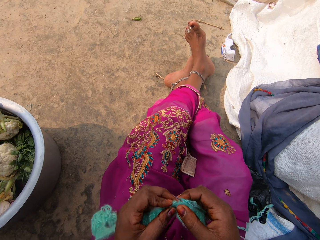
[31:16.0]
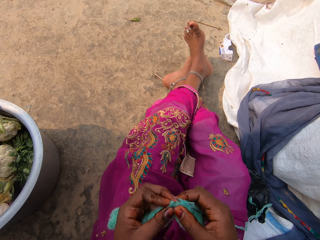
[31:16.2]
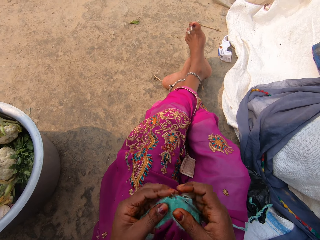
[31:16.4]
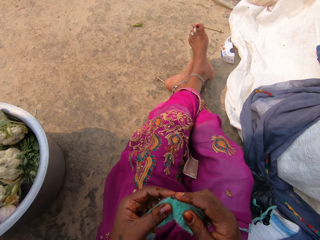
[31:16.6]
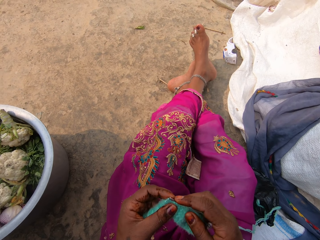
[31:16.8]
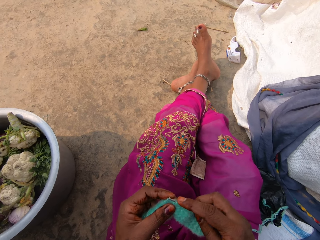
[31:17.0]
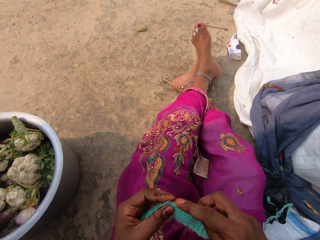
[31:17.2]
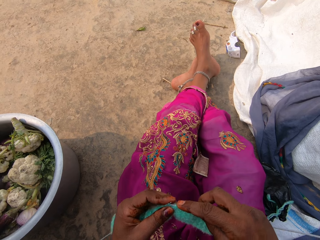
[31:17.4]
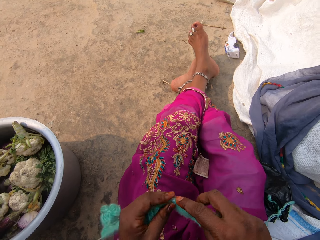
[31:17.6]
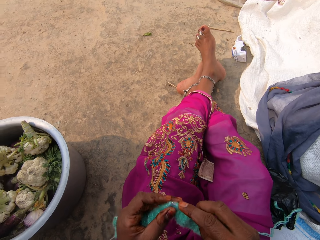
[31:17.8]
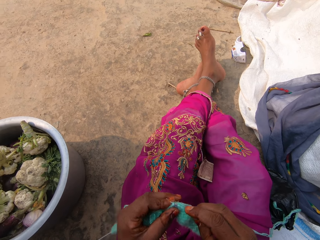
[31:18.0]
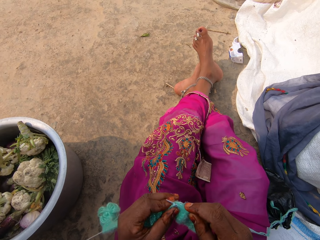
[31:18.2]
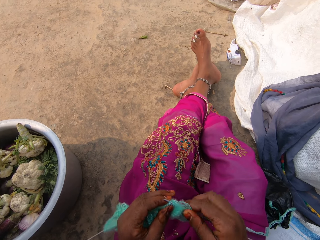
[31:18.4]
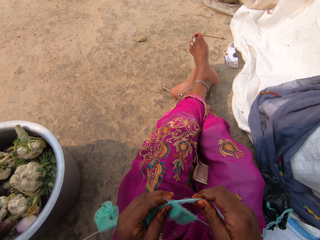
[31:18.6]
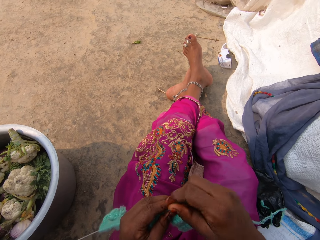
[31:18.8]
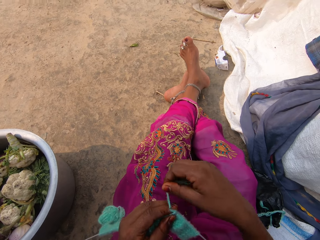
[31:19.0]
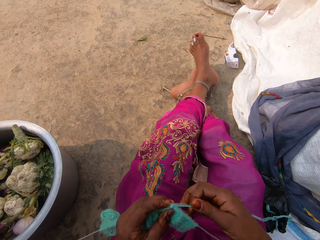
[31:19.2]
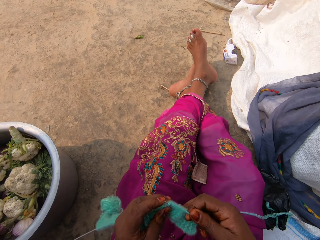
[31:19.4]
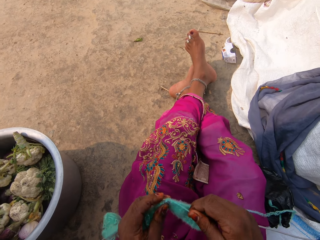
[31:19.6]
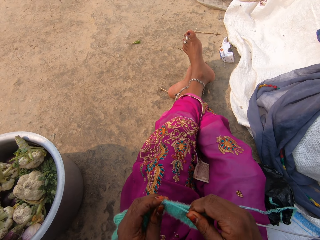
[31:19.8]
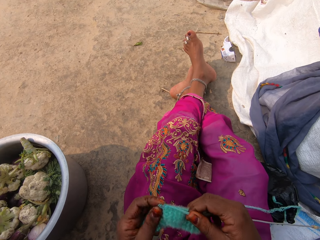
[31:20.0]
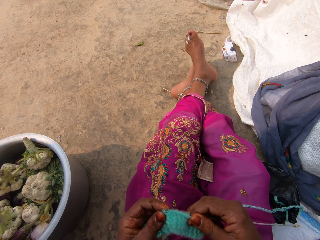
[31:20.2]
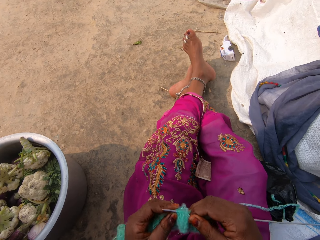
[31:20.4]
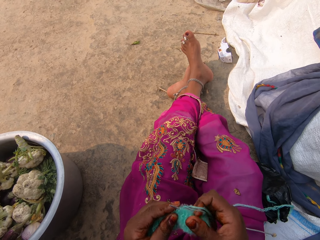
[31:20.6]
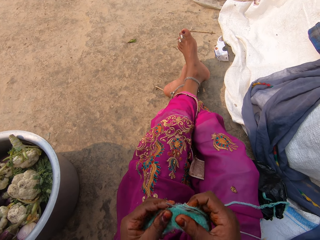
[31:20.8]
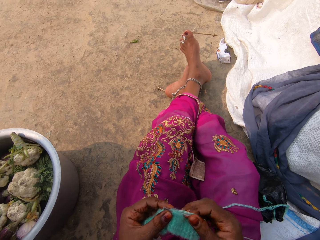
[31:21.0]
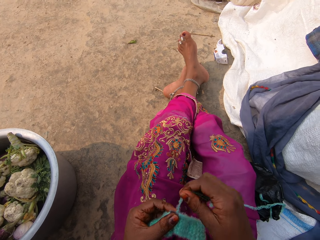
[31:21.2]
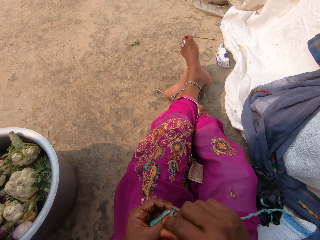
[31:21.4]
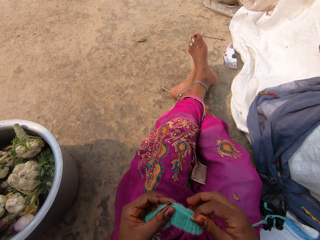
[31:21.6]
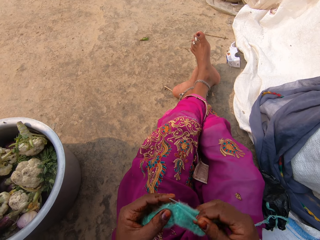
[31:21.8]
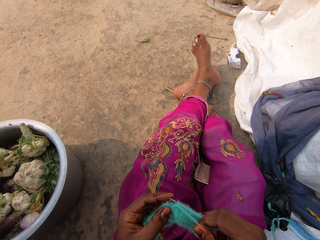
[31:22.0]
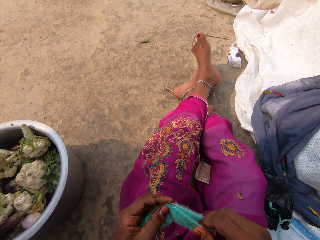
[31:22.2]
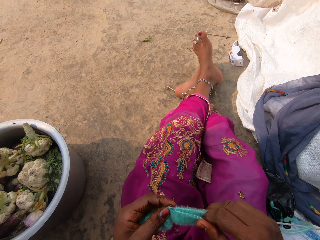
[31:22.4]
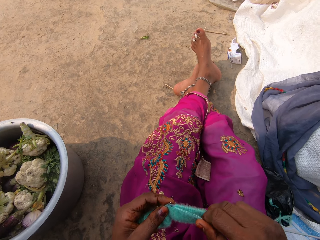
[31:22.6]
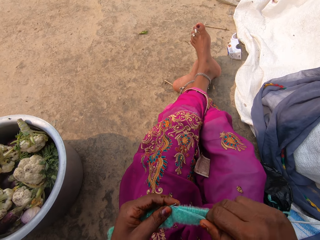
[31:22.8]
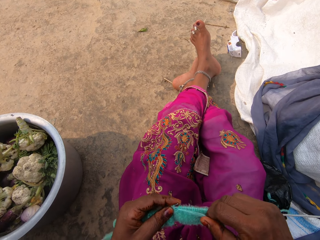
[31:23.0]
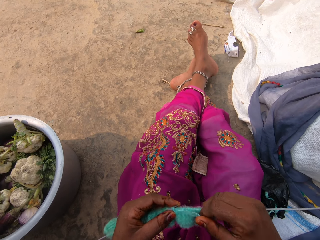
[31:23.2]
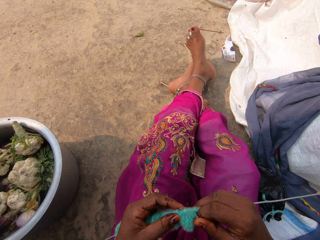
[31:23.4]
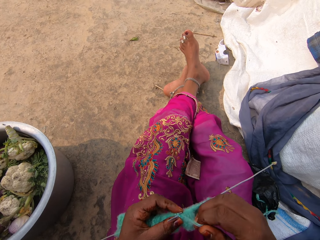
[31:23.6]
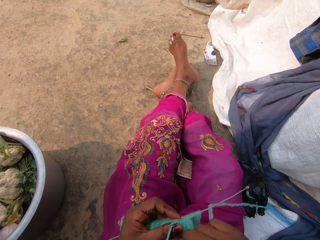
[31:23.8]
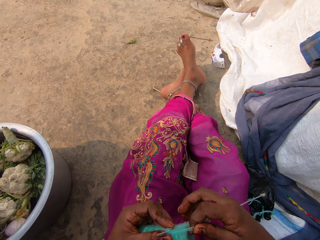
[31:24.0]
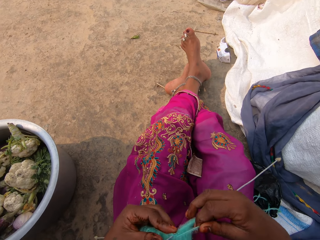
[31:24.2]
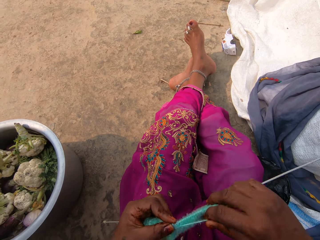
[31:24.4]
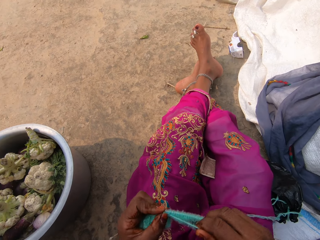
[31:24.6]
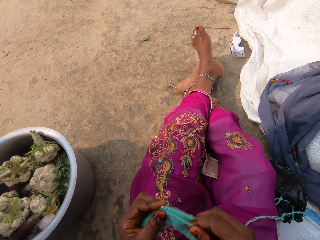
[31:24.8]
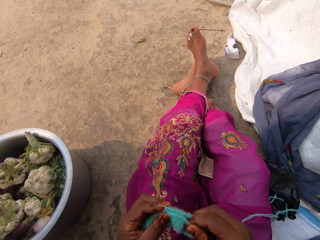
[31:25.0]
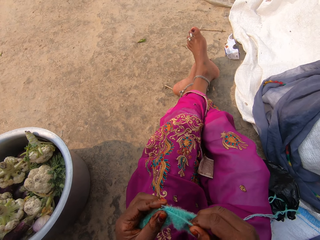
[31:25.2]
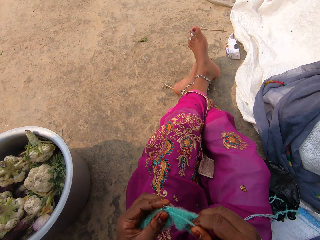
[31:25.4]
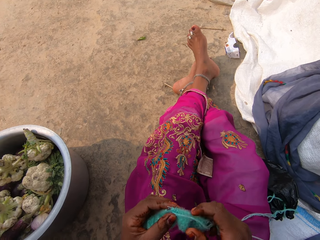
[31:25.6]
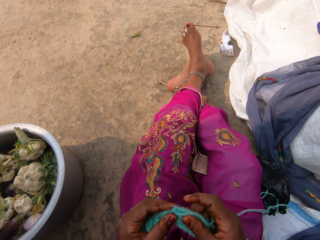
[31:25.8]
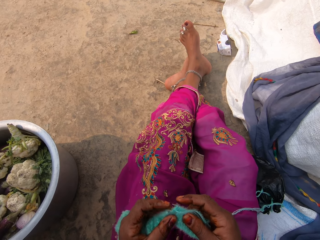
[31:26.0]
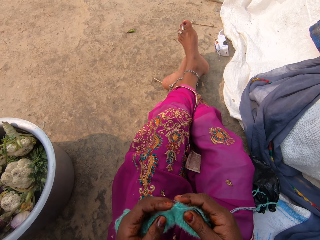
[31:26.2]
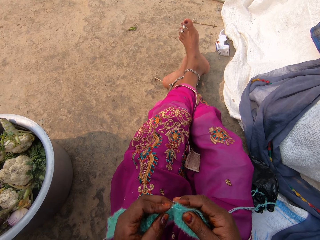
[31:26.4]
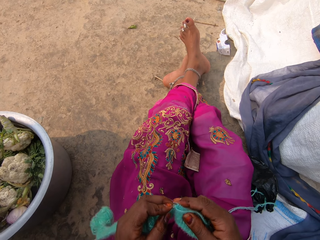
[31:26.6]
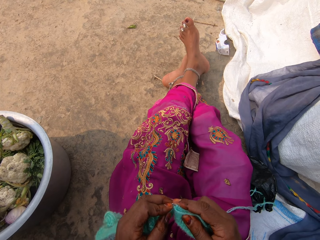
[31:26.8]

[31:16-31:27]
The camera wearer holds the fabric. They hold the fabric with both hands.

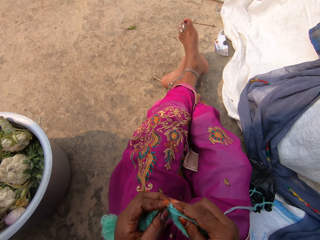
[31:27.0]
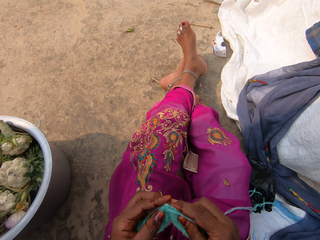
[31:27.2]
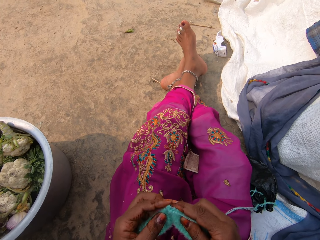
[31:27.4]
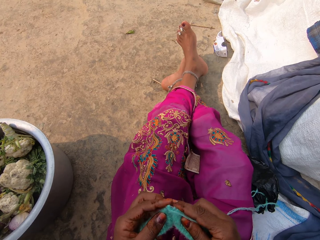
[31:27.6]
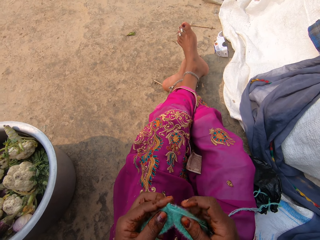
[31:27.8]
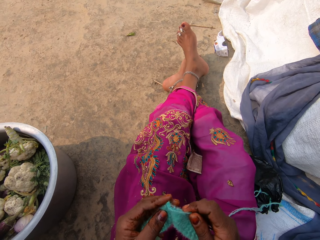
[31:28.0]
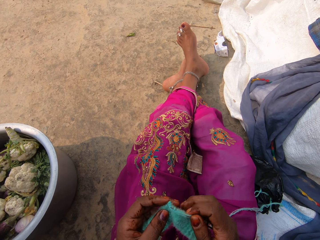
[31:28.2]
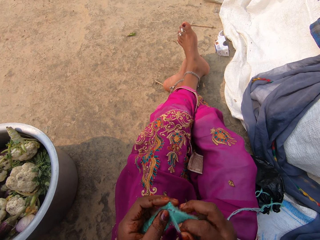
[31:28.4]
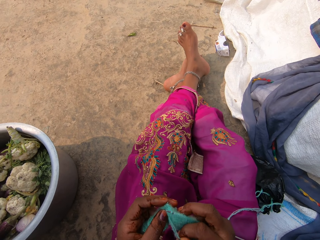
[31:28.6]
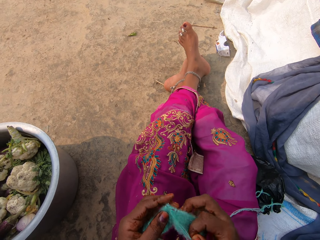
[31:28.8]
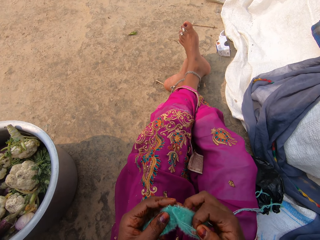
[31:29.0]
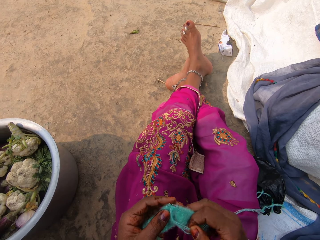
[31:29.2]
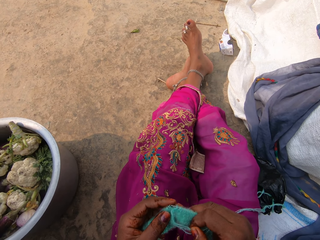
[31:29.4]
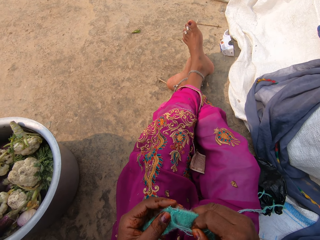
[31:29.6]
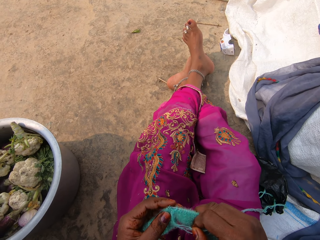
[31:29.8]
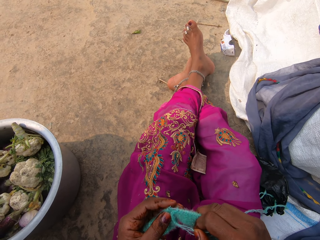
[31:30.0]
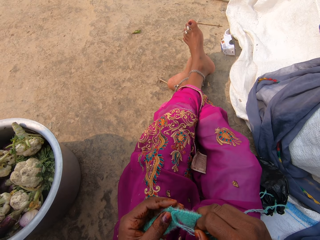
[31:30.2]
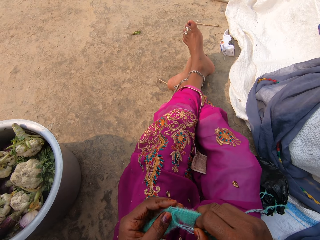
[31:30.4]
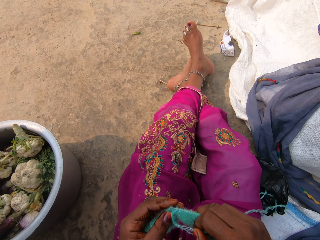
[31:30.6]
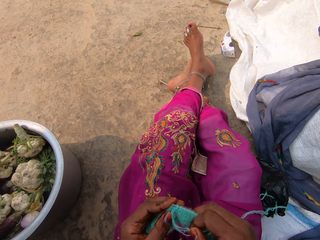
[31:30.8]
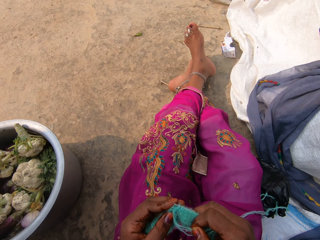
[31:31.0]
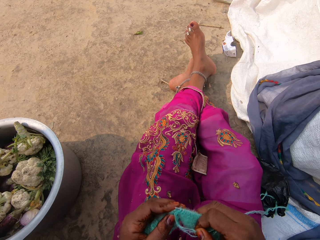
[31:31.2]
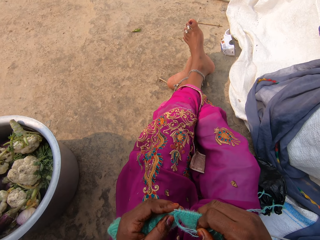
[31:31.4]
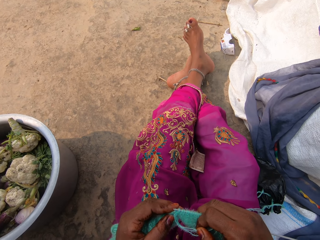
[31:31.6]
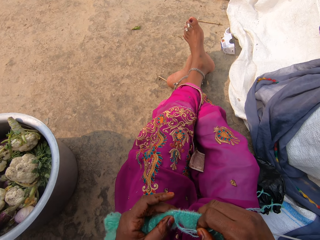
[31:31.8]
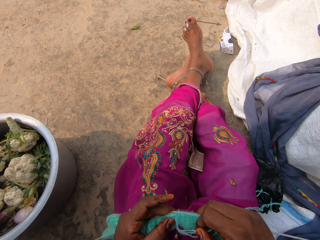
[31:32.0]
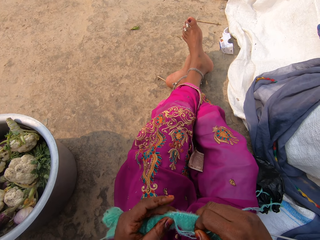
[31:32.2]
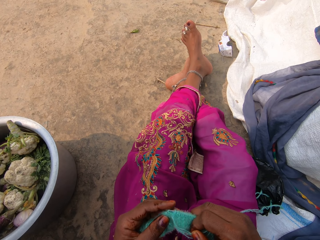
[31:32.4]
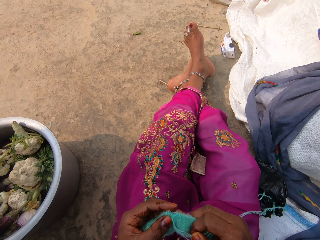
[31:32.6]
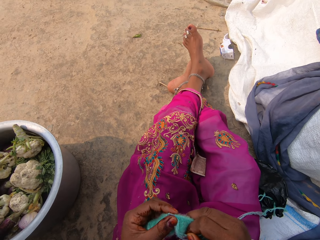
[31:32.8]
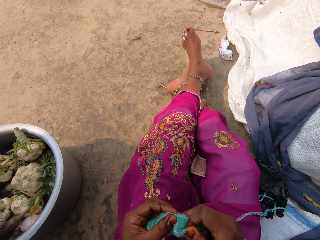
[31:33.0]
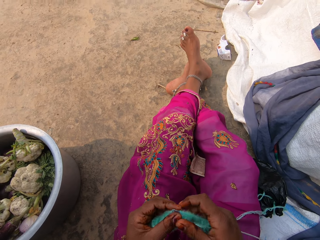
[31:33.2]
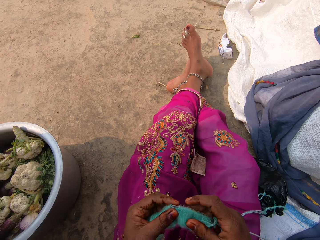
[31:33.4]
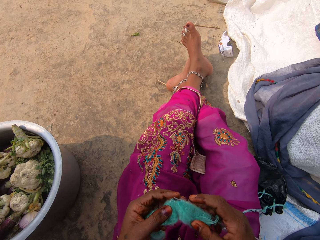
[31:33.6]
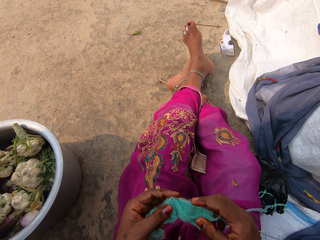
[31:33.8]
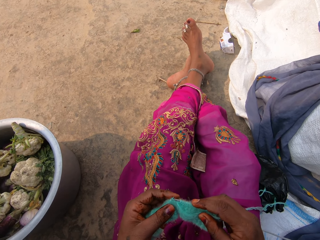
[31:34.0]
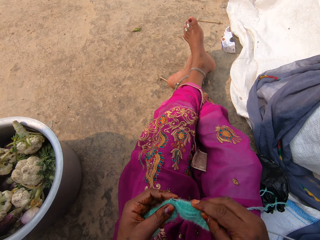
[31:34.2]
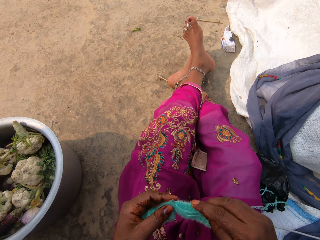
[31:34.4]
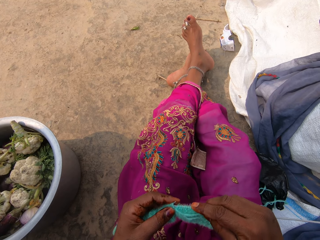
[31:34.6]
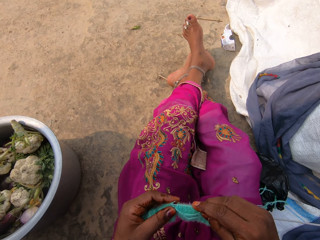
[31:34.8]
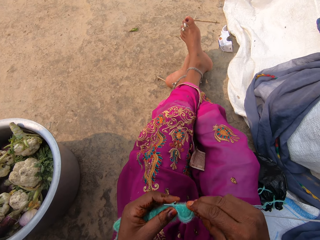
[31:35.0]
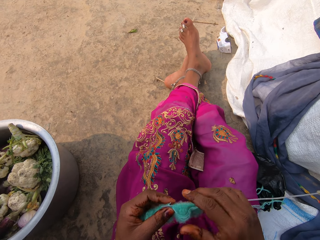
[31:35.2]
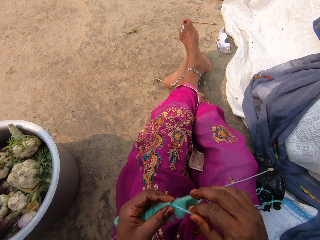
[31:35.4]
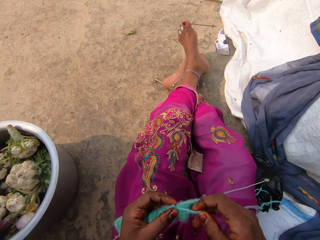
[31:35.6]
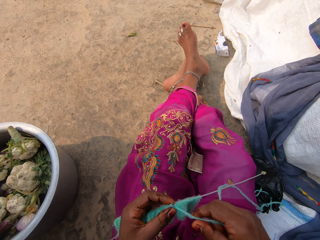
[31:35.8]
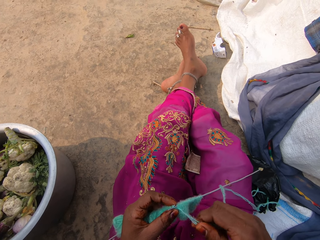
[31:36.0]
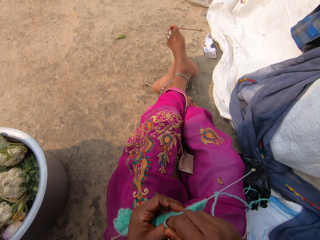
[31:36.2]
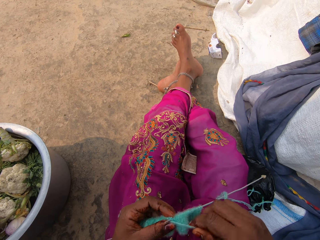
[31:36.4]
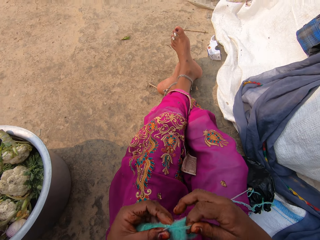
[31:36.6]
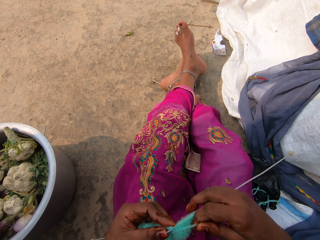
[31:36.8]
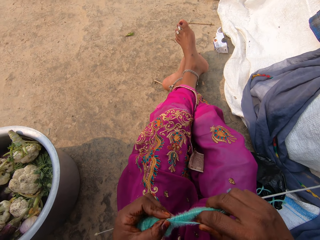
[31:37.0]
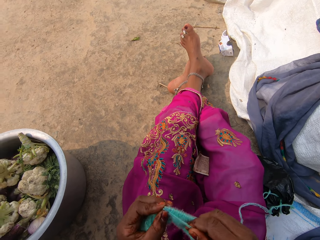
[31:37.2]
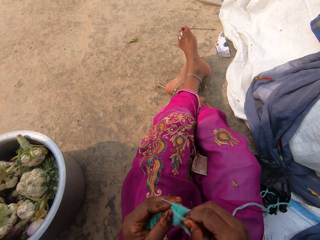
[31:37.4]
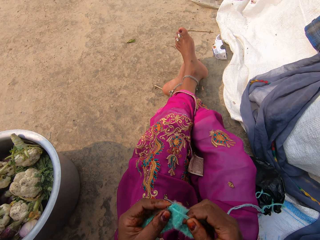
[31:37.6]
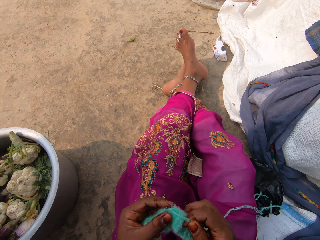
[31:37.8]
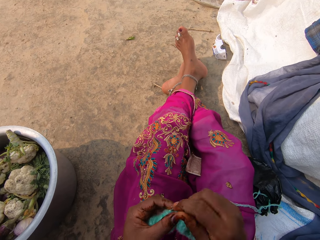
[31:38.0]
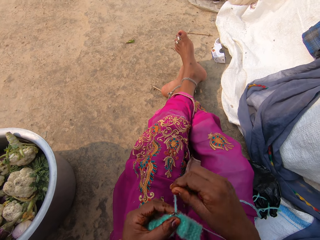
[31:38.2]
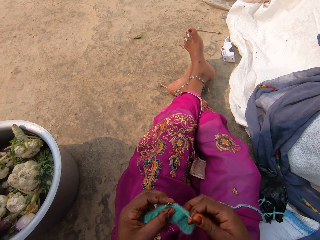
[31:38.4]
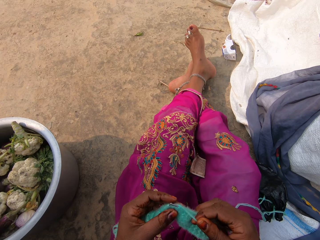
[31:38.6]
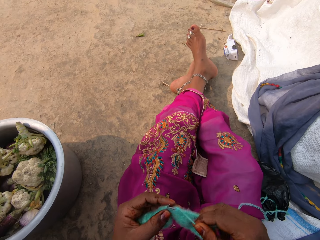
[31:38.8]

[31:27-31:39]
The camera wearer moves the hand on the fabric.
